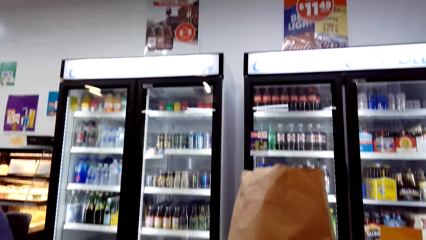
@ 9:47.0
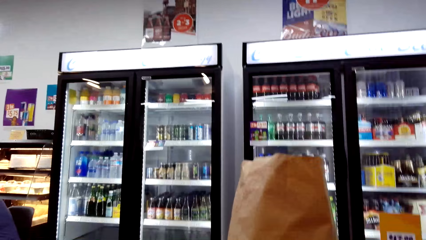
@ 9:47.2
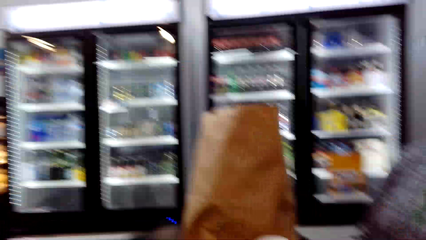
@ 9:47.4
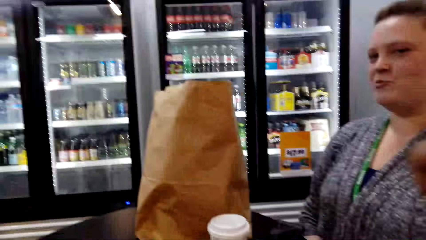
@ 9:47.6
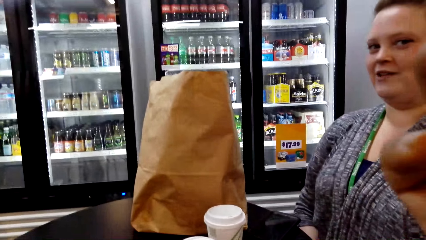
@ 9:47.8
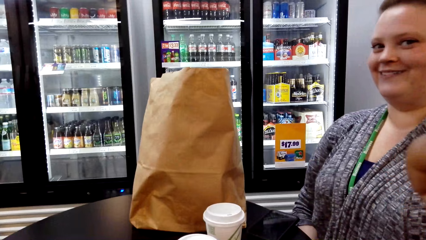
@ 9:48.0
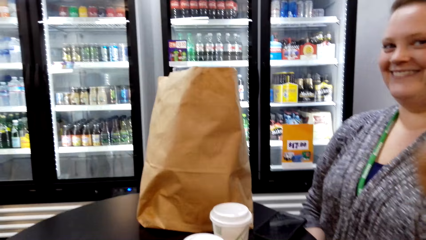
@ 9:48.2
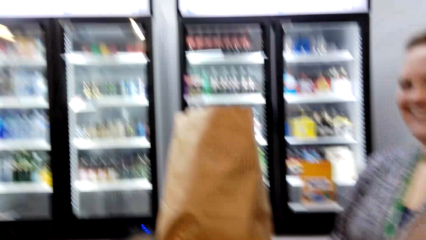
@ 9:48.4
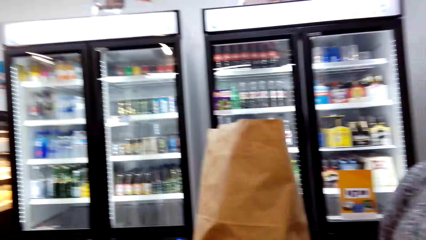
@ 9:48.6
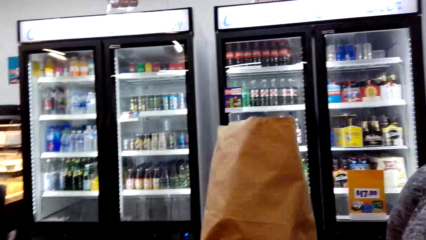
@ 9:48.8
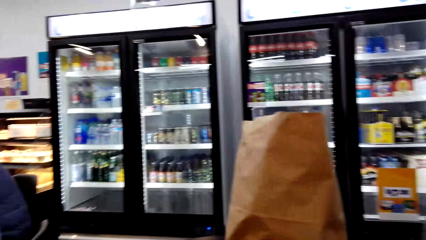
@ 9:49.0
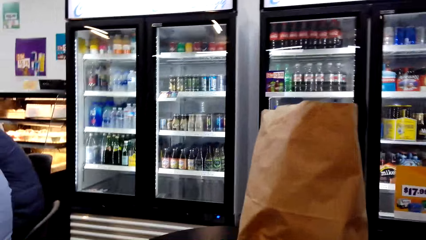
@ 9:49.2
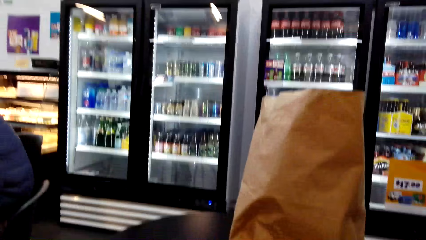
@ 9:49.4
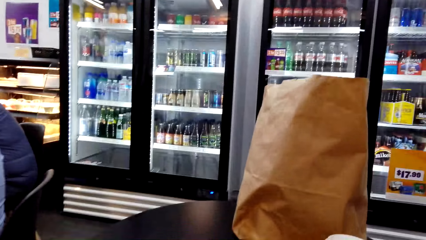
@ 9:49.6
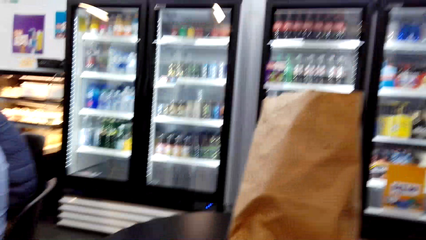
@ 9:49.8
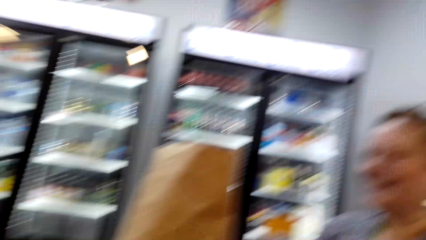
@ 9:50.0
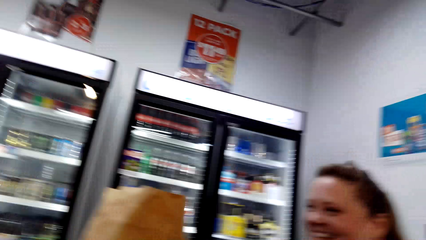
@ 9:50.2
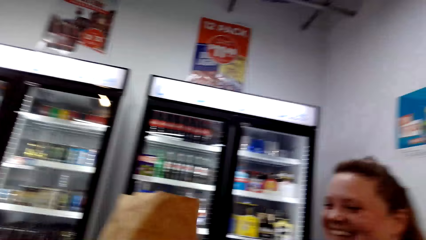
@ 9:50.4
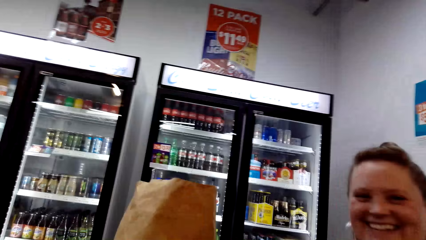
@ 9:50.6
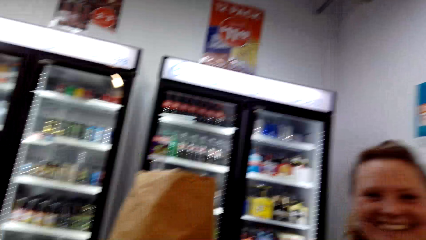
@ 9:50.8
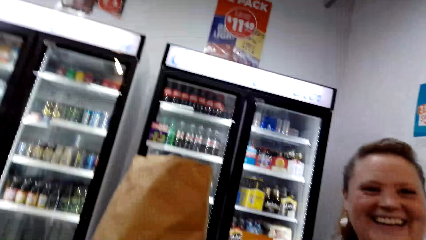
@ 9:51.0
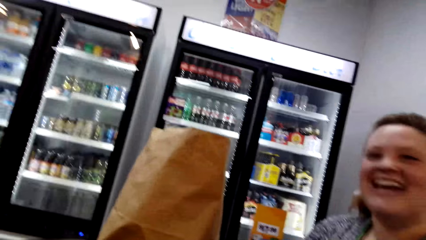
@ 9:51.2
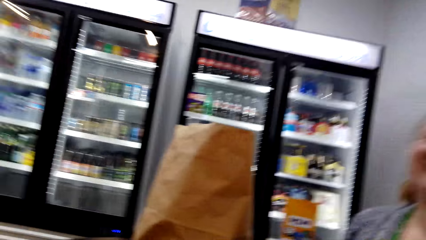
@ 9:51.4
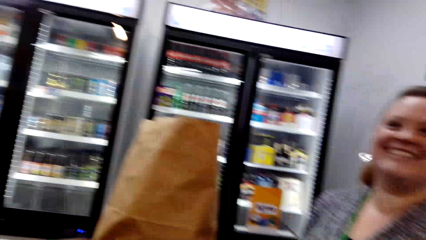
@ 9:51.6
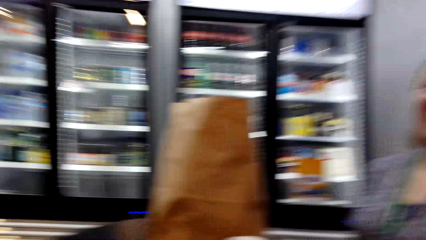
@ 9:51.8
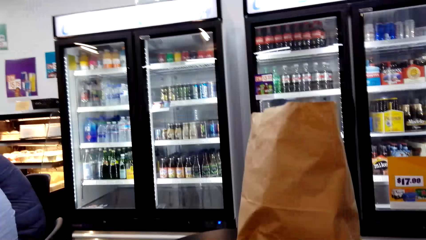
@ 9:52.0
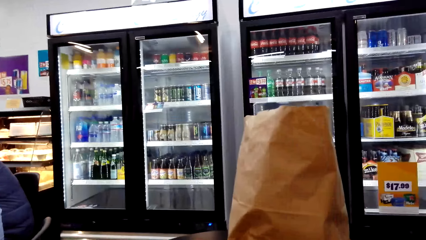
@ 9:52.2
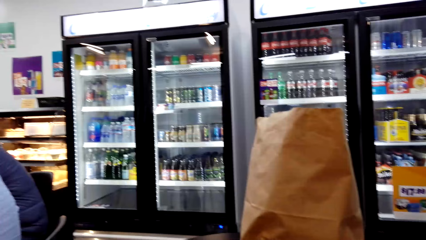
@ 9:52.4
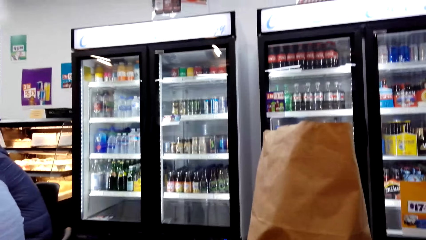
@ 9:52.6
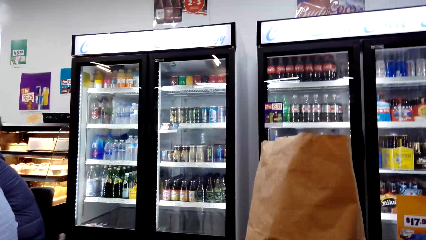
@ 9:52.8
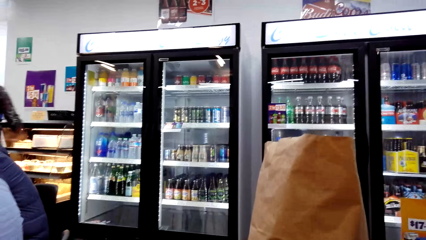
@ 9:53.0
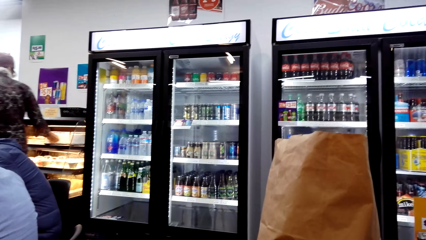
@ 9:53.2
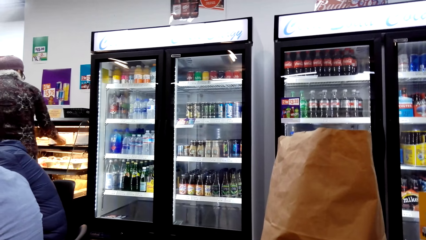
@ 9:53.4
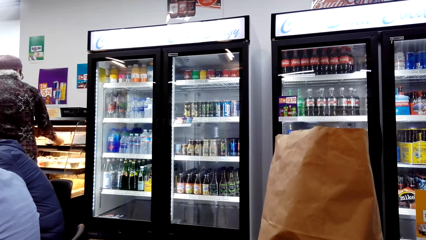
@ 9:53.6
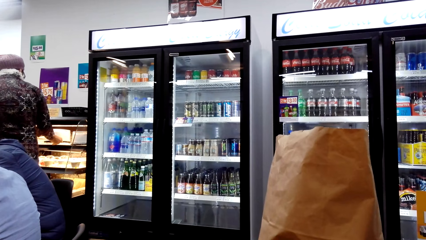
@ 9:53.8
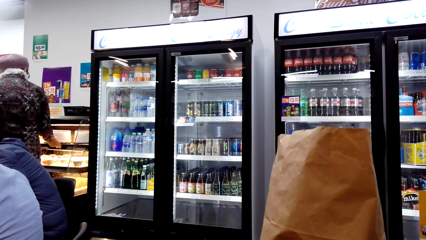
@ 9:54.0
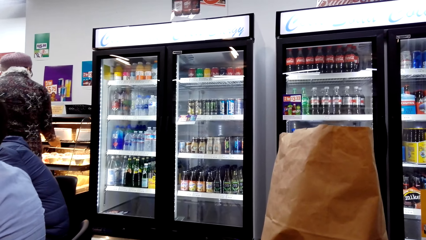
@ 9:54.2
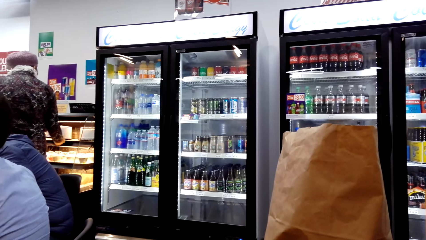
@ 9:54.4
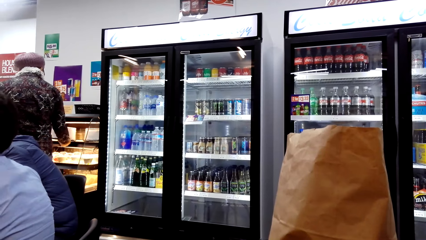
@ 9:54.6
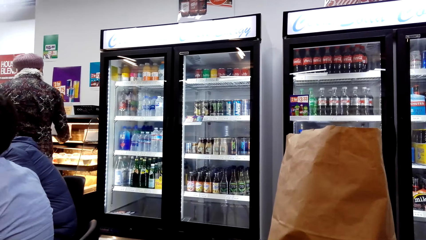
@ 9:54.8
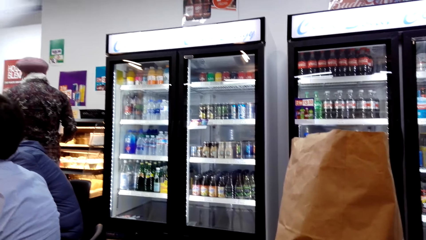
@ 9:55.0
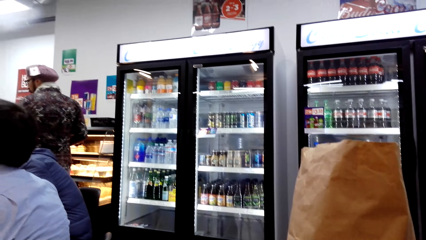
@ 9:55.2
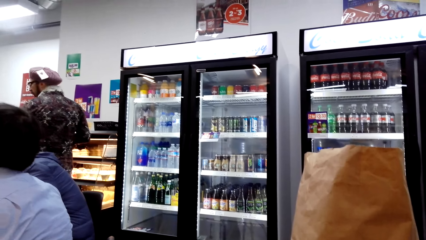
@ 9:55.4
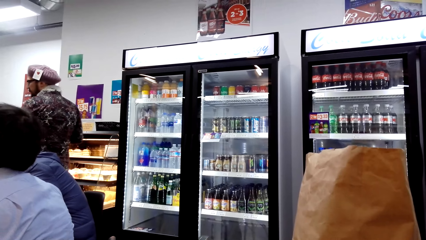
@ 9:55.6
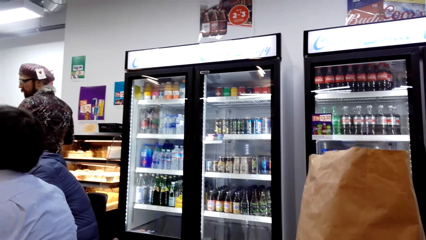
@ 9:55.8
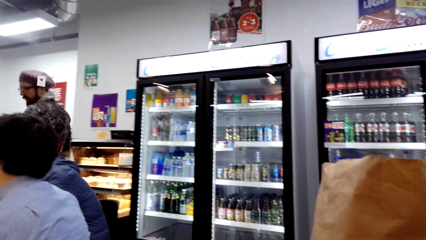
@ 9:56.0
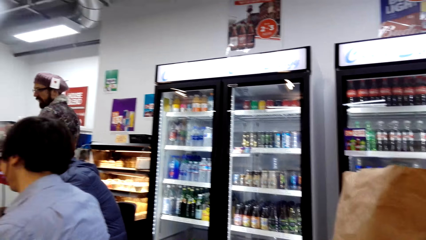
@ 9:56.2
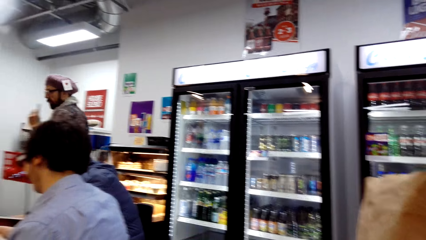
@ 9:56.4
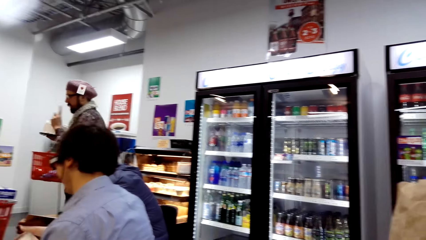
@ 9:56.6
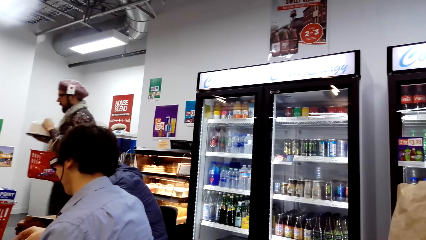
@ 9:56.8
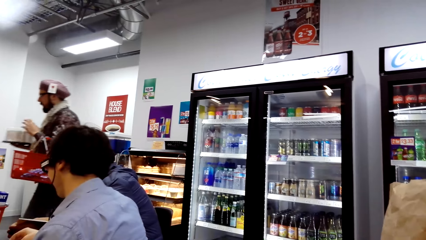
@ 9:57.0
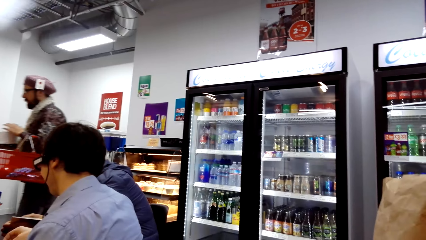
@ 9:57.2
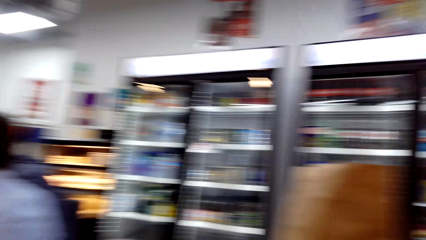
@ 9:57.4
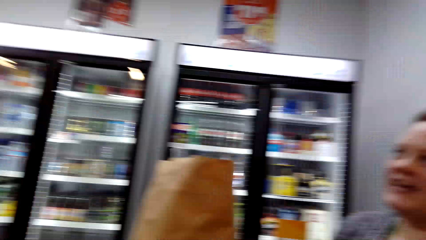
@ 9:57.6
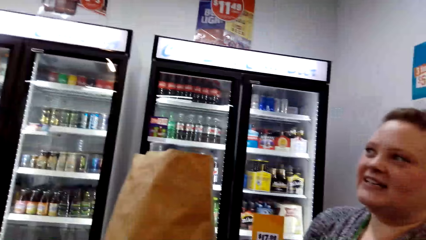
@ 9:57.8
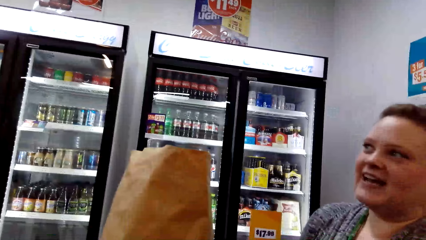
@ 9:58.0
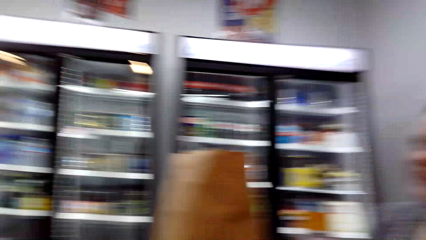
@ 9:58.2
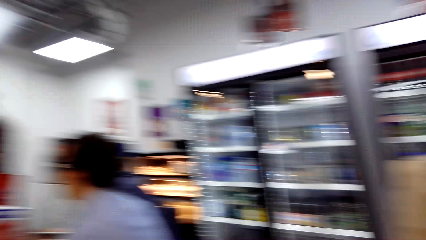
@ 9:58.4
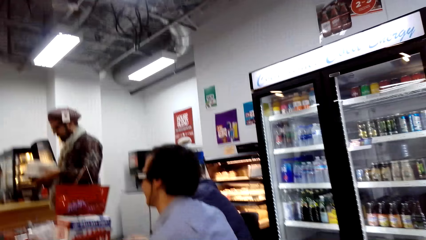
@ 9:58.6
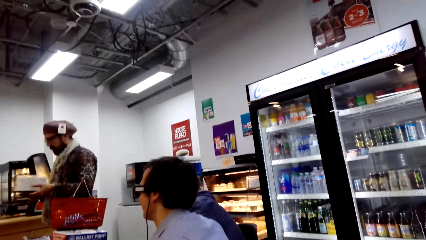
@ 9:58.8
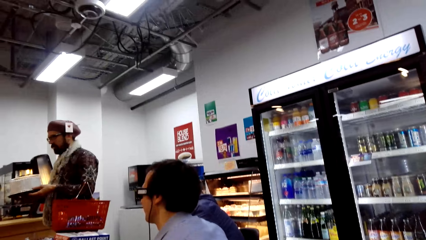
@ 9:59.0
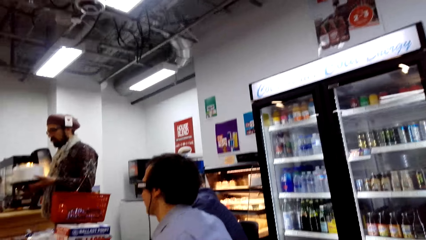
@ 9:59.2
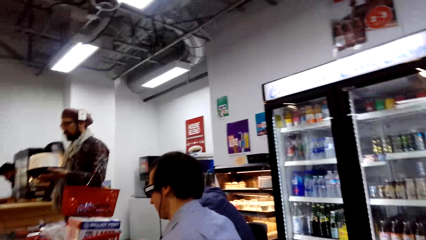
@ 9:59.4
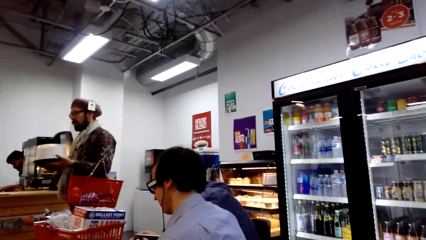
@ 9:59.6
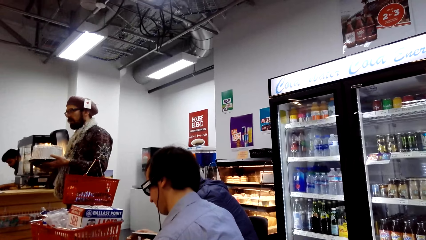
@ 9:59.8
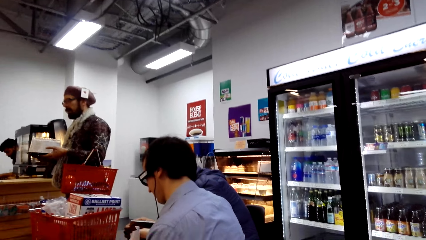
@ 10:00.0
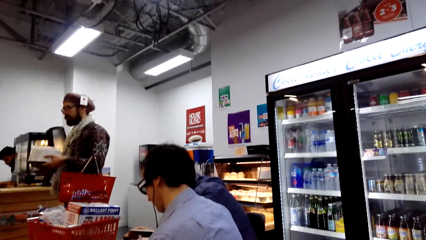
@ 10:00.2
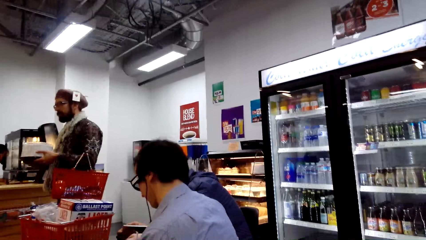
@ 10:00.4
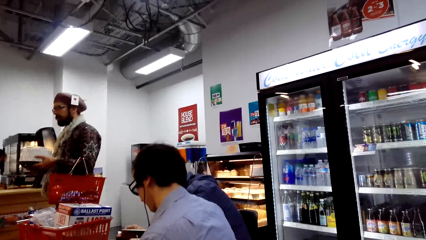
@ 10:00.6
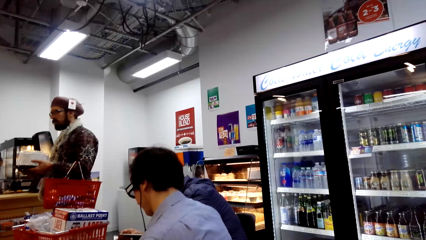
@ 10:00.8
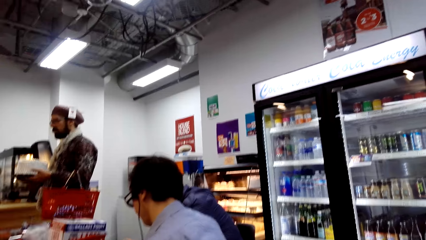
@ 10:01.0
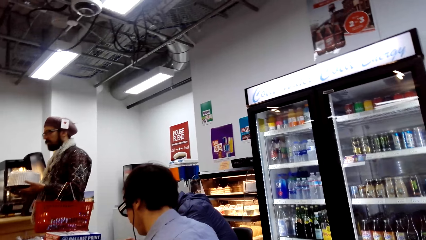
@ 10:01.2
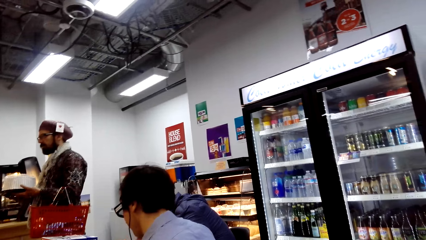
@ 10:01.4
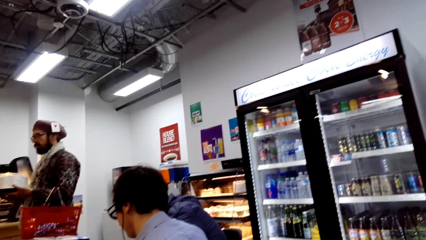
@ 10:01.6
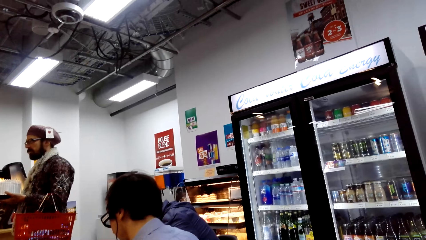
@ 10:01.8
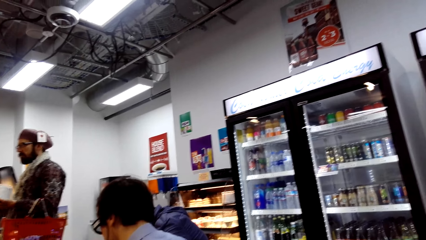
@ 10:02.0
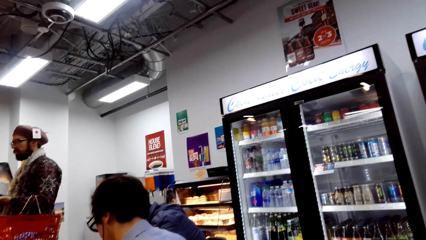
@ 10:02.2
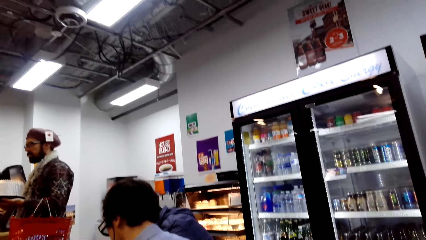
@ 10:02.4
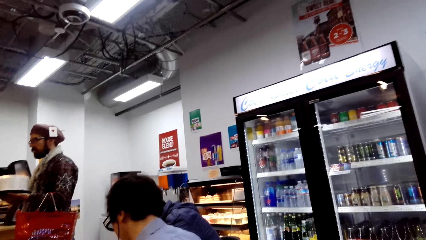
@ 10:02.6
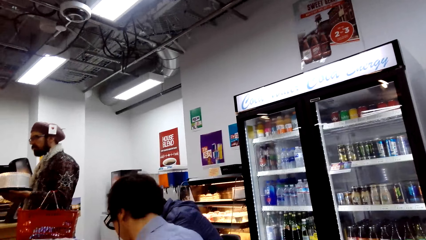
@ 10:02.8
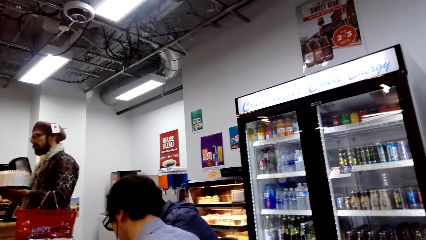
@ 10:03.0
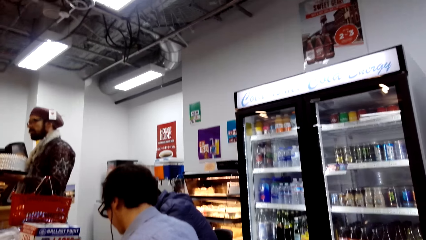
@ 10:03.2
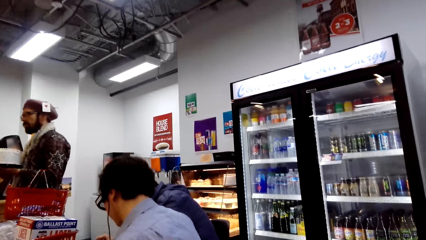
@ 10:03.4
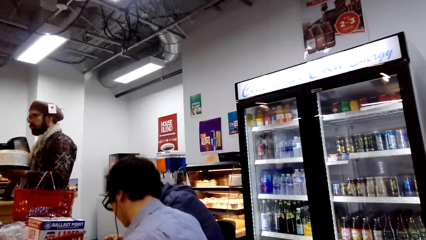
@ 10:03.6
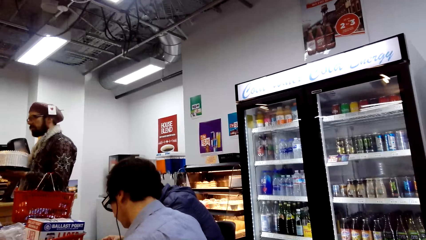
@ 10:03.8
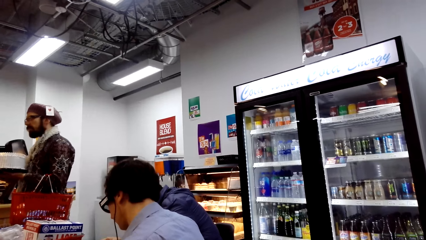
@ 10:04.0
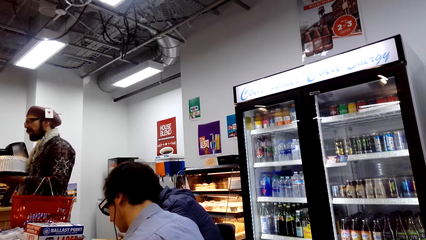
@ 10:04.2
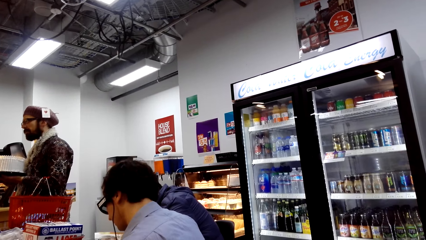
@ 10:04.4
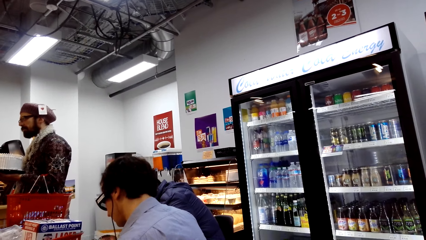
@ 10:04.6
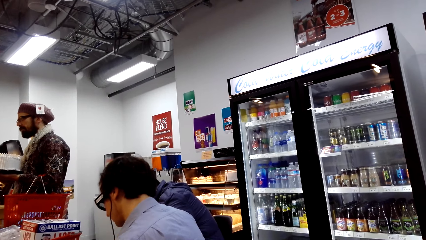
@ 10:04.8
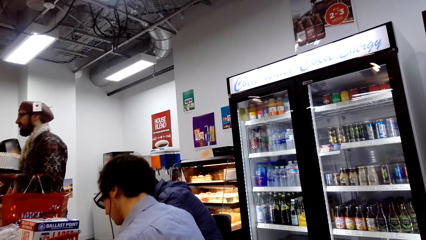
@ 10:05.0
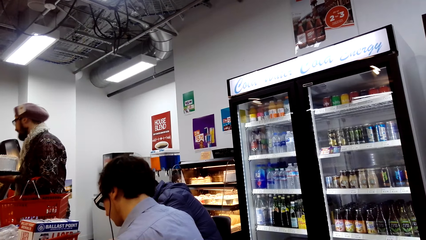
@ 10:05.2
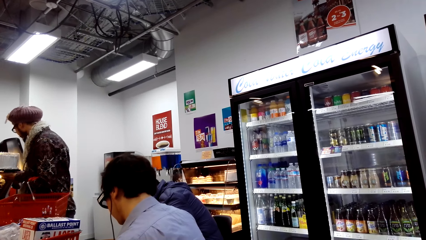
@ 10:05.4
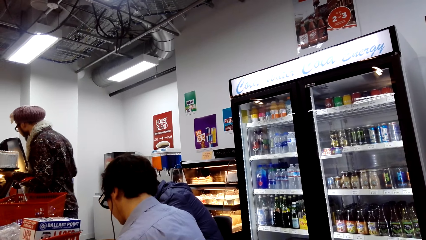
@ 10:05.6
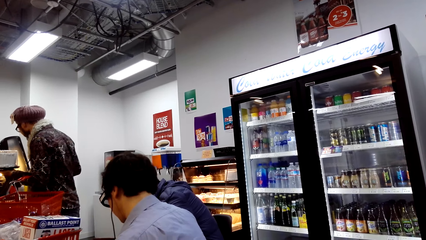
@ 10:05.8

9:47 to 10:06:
The person talks to the camera wearer. The camera wearer looks around the store. They talk to the person. The person talks to the camera wearer. The camera wearer looks around the store. The person talks to the camera wearer. The camera wearer looks around the store. They talk to the person.
